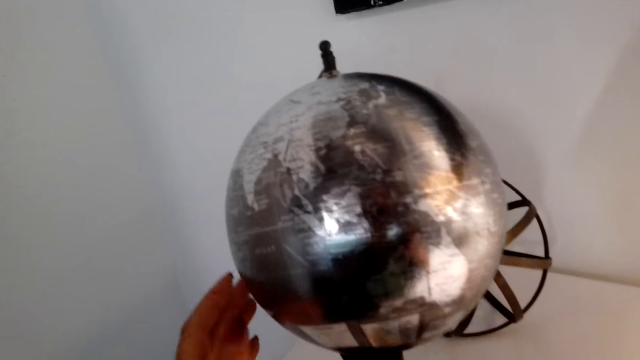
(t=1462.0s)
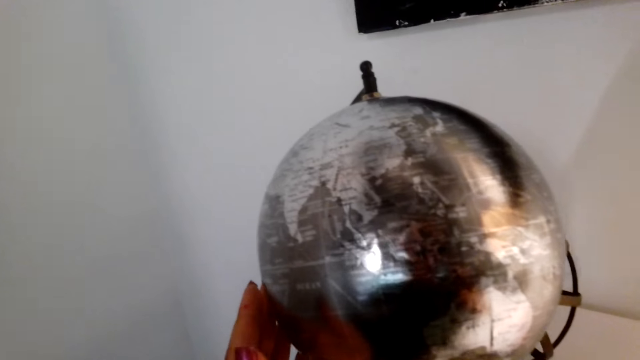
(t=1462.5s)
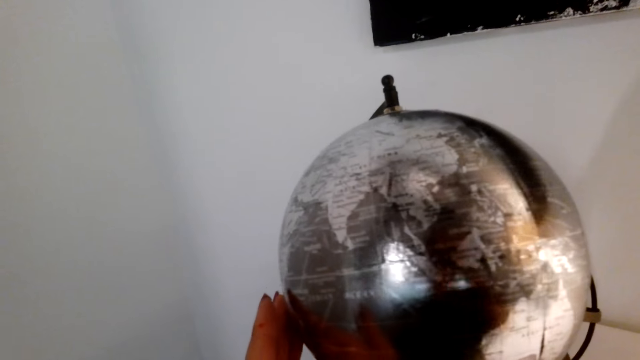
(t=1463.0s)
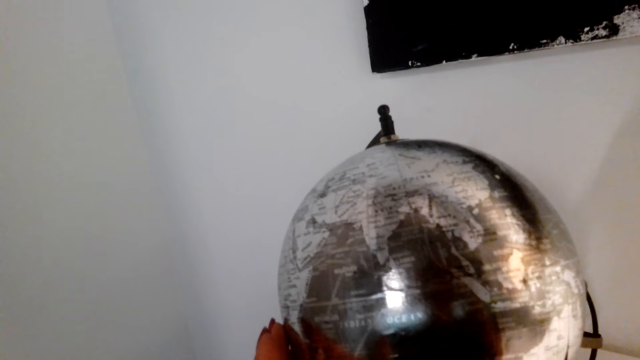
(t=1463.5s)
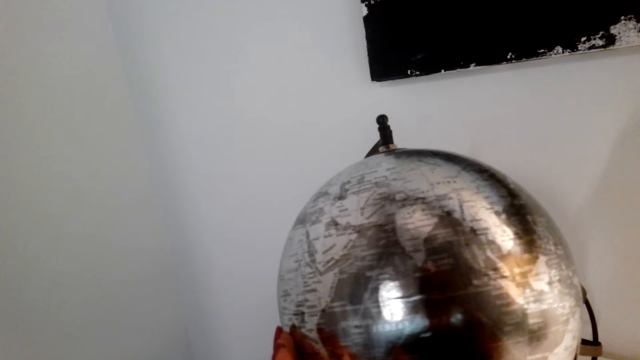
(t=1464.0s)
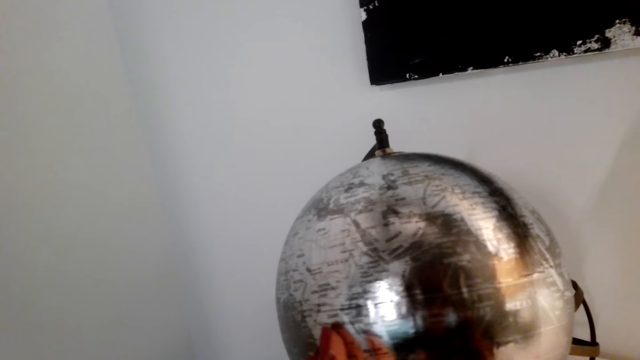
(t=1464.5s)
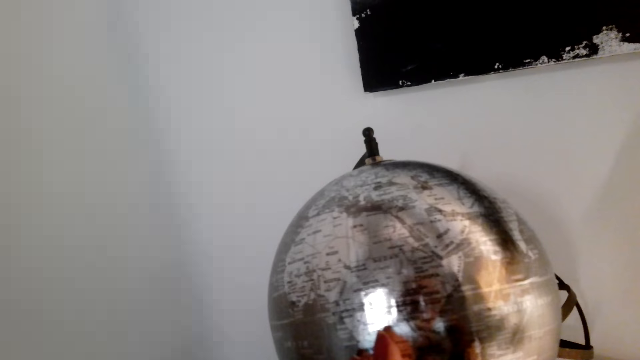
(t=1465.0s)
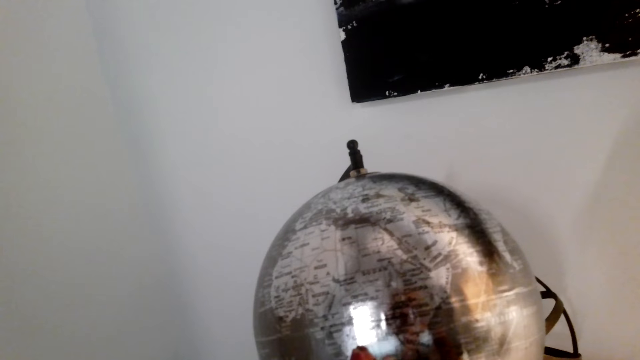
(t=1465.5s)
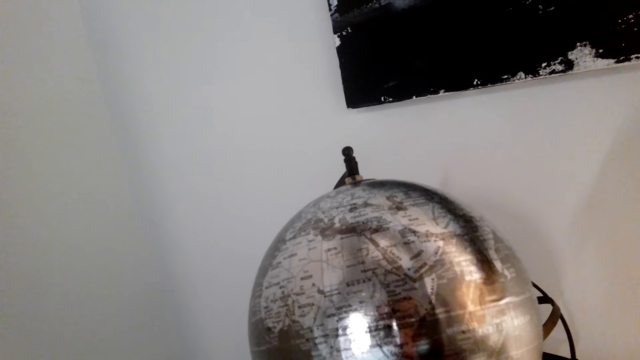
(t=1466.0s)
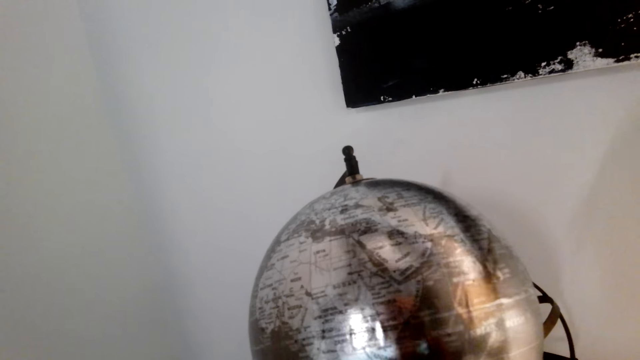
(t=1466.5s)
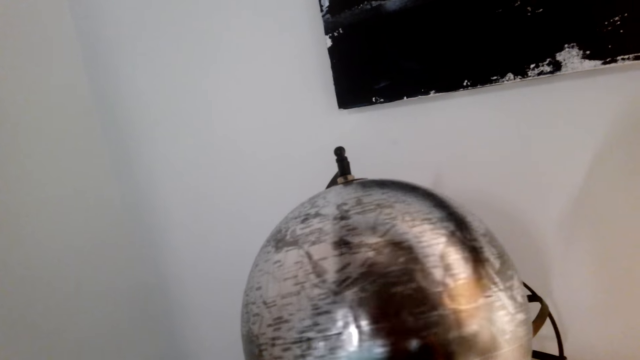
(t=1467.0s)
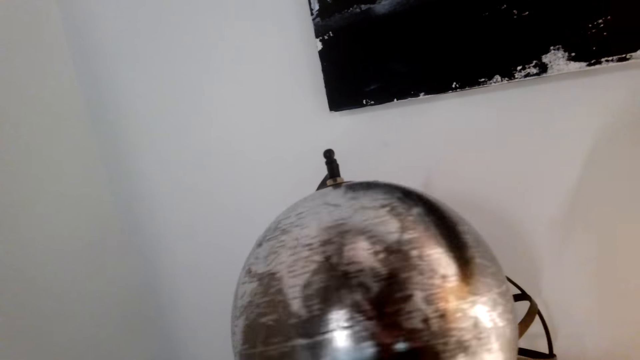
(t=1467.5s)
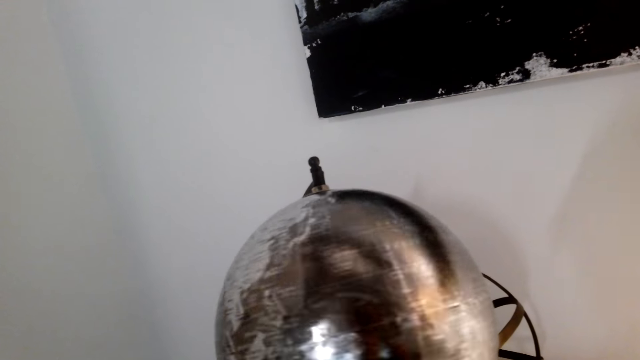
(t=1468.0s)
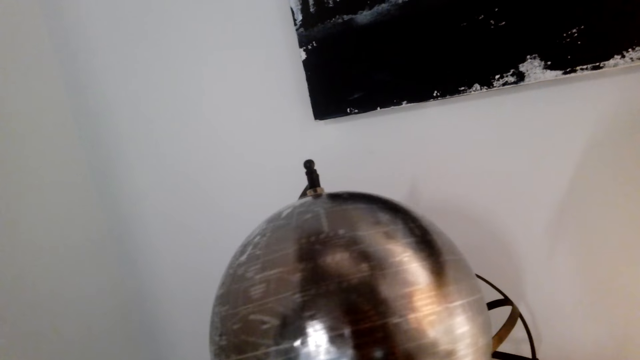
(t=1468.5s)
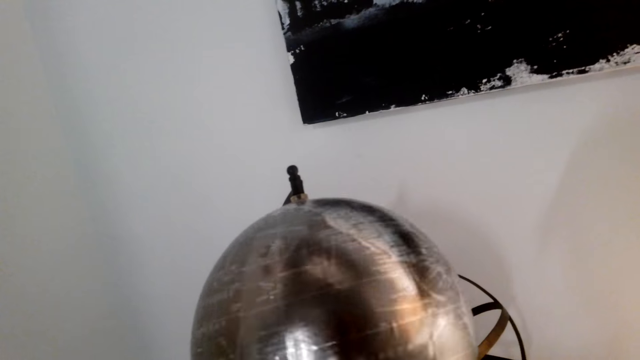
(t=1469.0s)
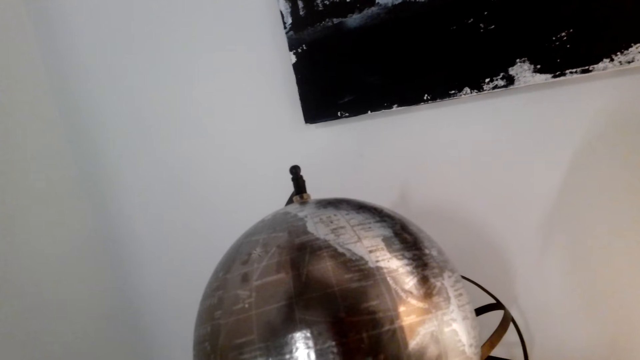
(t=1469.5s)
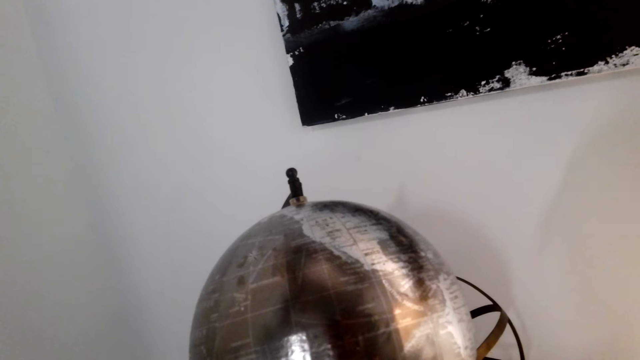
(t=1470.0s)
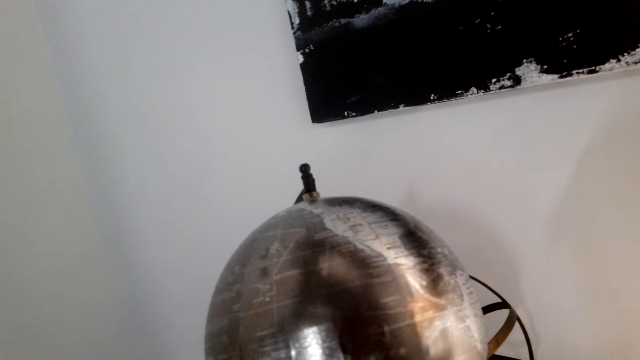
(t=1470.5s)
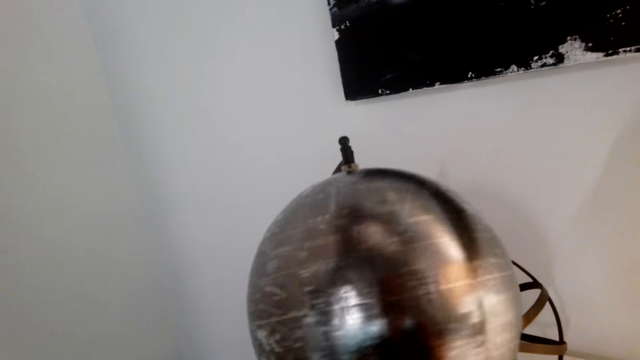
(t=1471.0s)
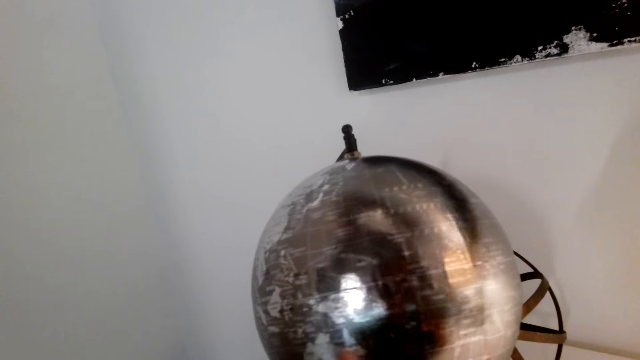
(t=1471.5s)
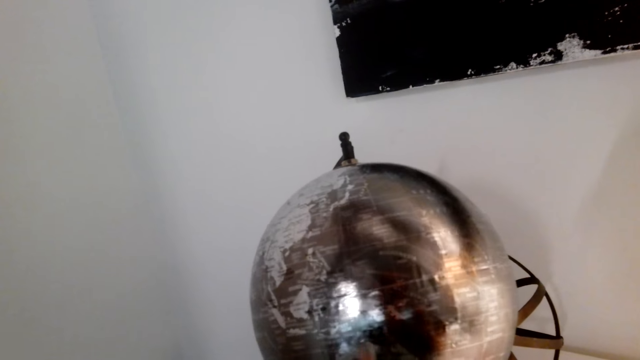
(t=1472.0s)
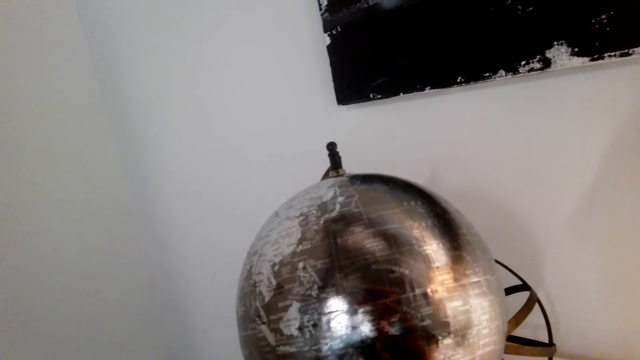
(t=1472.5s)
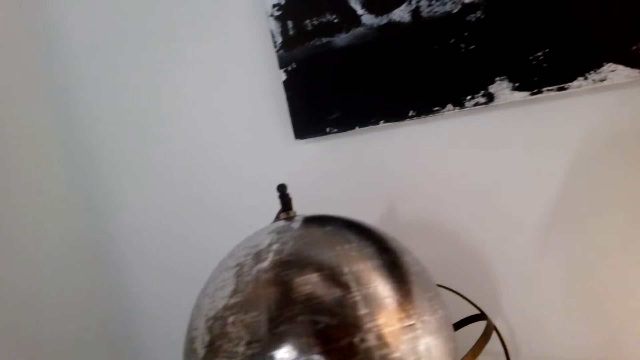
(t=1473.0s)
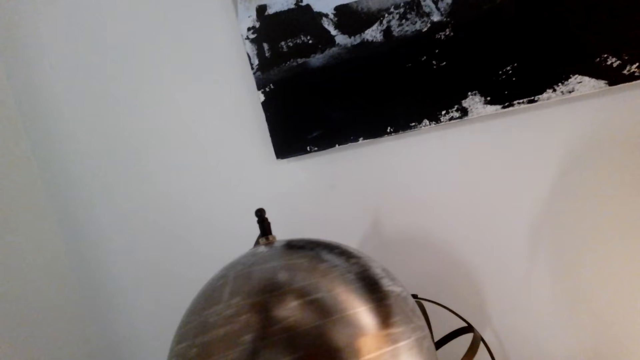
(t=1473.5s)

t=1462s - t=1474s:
The camera wearer holds the globe with the left hand. They spin the globe.

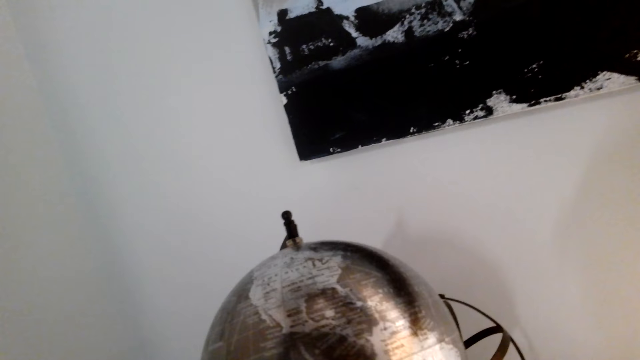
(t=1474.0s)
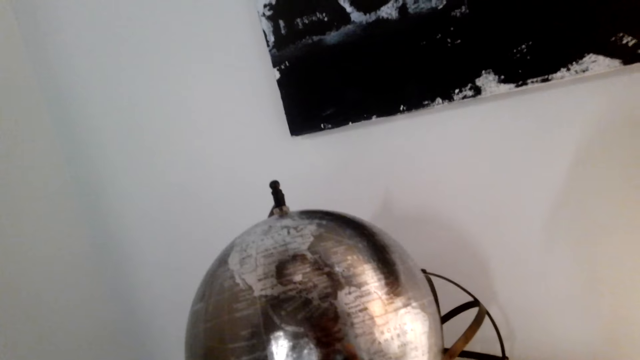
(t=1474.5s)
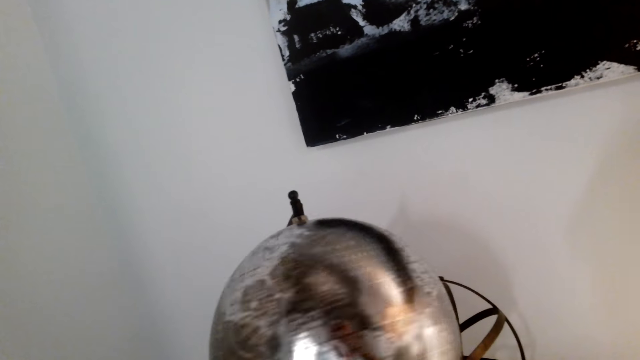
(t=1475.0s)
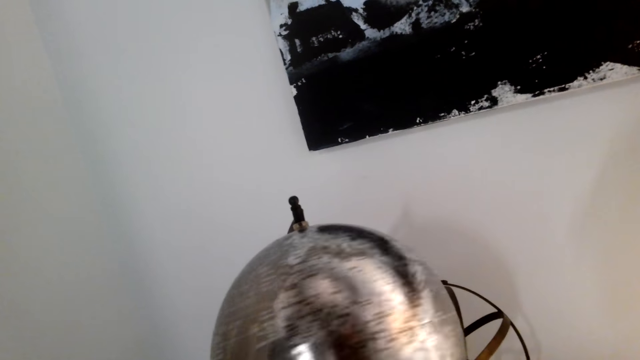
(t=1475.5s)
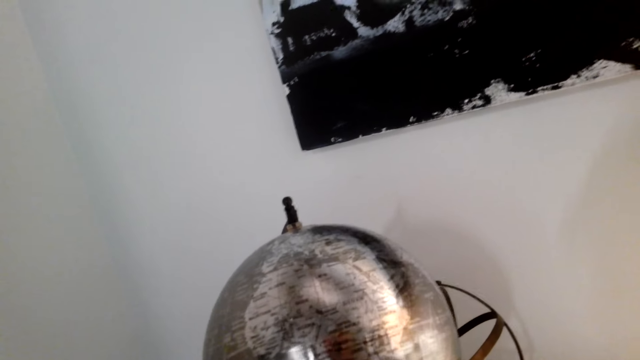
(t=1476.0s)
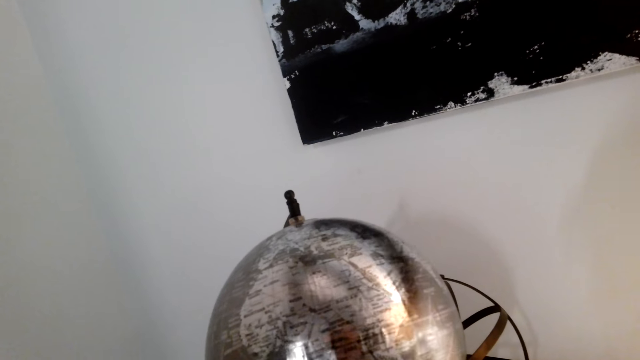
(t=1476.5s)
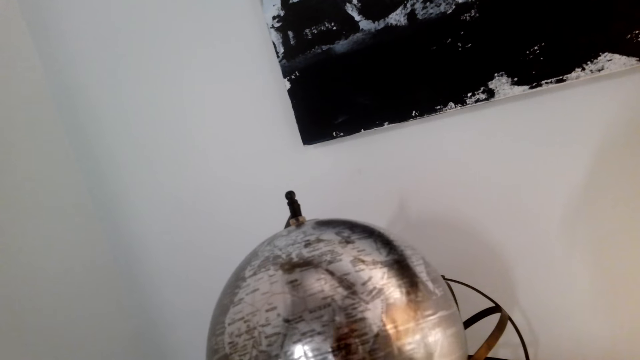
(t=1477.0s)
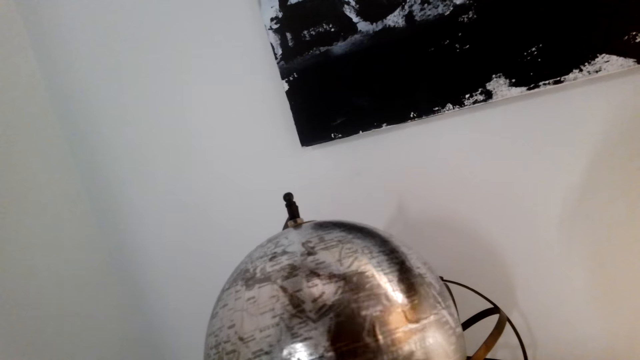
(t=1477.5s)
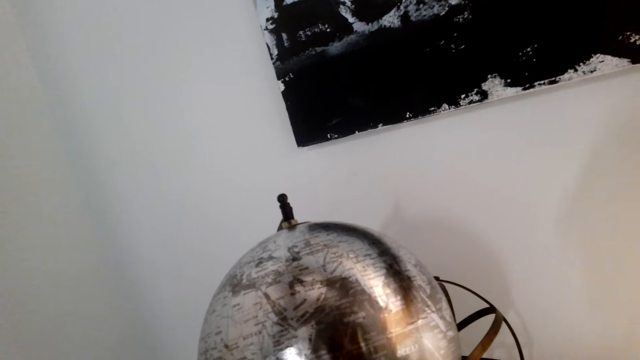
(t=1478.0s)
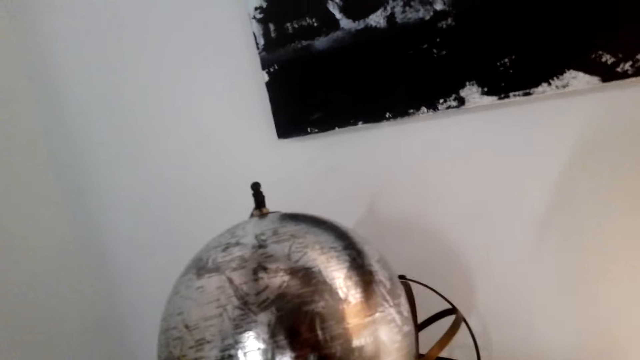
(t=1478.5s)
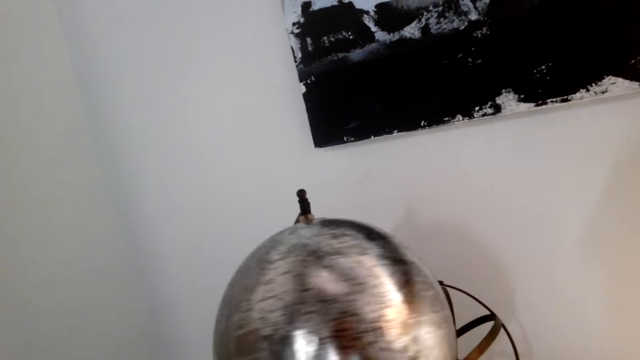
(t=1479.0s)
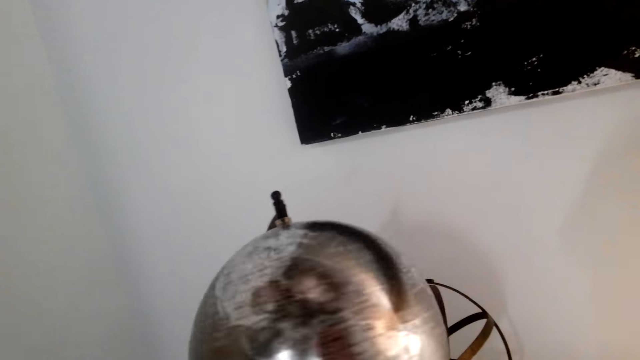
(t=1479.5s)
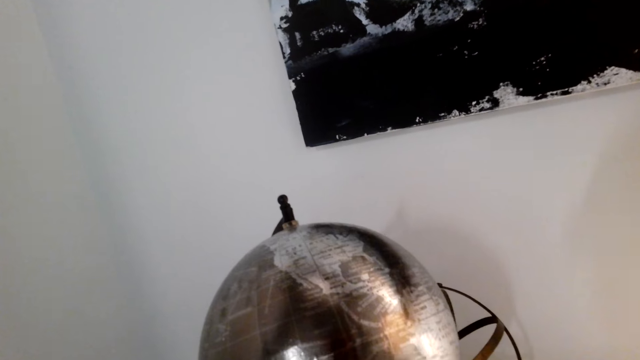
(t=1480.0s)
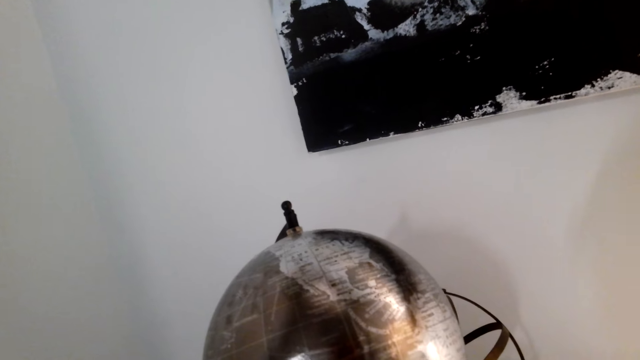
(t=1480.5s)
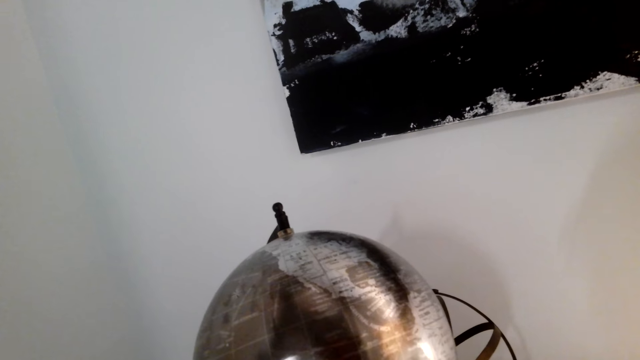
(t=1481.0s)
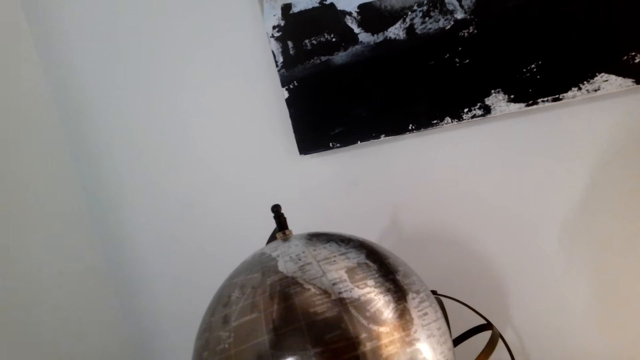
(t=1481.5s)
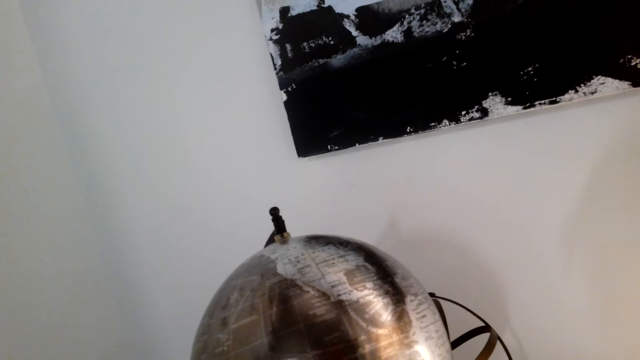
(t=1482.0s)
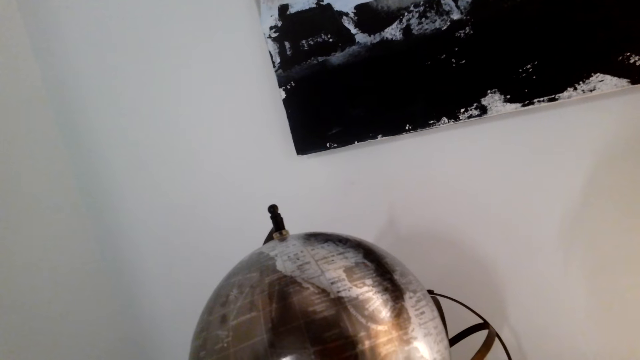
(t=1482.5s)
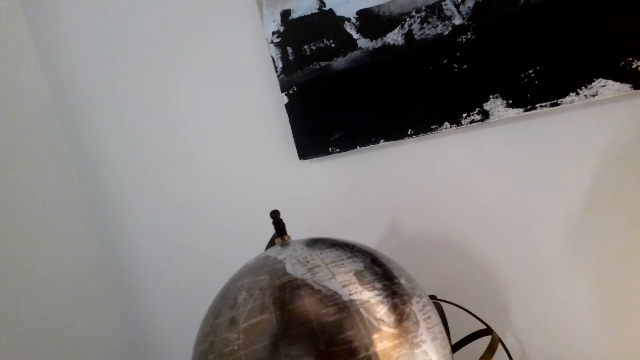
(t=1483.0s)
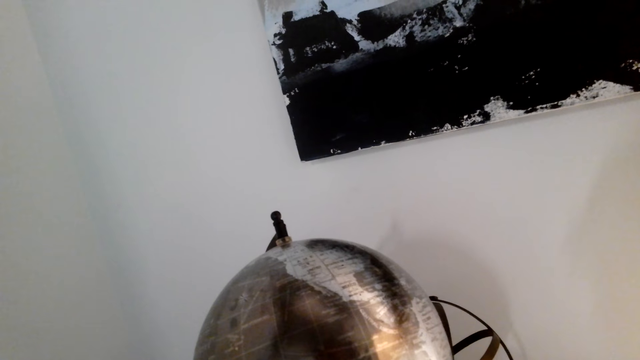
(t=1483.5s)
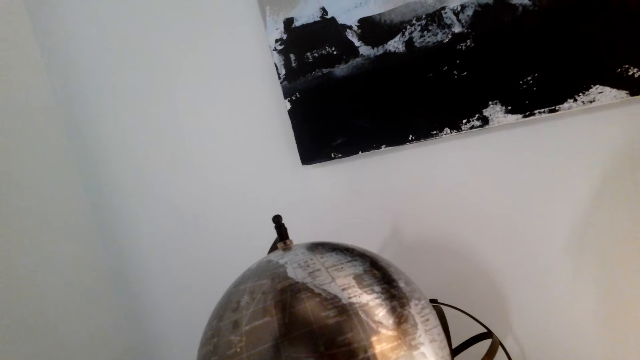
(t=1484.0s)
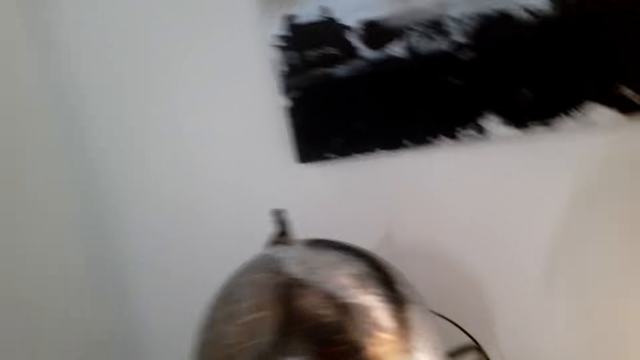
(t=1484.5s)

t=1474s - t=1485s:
The camera wearer looks at the map.
